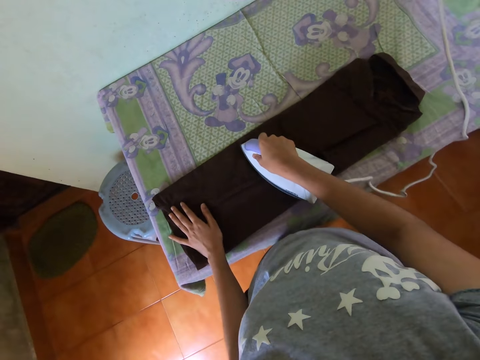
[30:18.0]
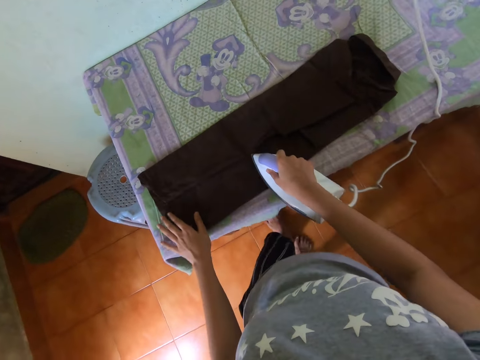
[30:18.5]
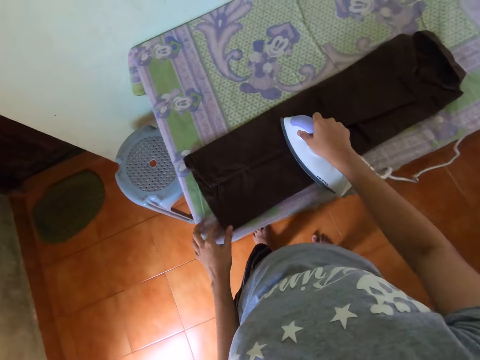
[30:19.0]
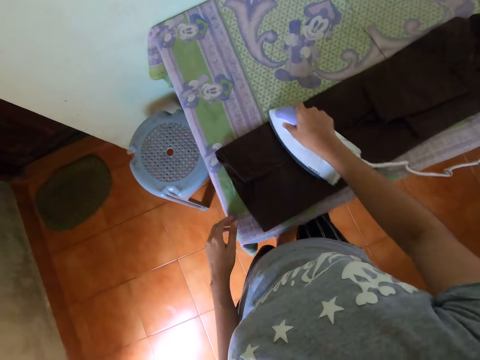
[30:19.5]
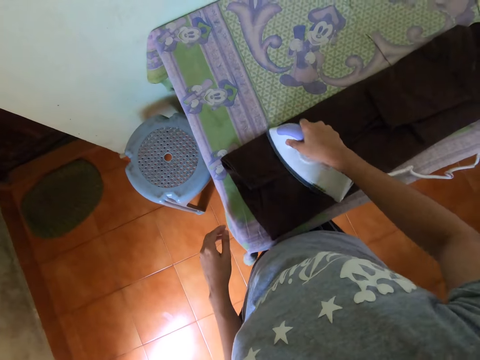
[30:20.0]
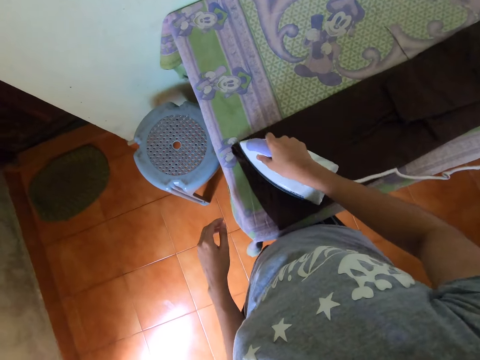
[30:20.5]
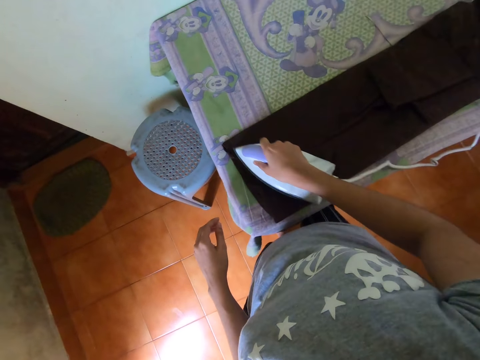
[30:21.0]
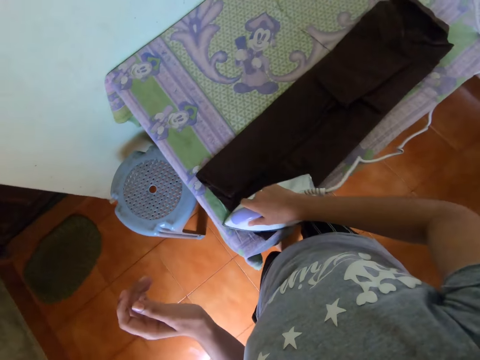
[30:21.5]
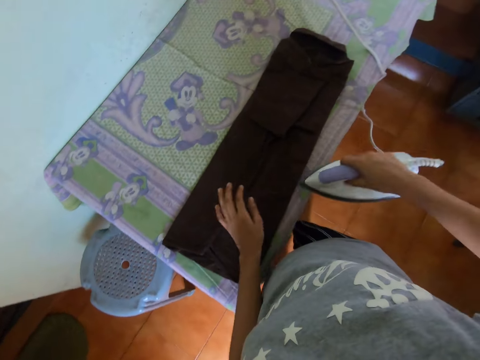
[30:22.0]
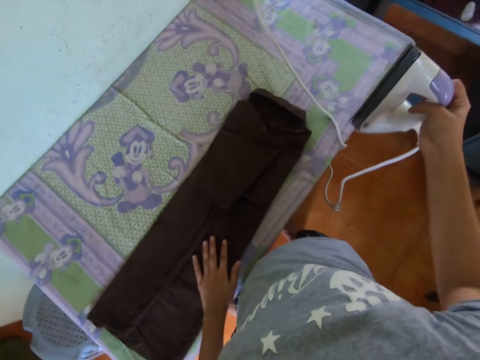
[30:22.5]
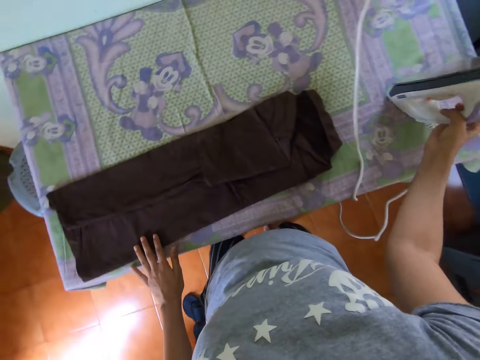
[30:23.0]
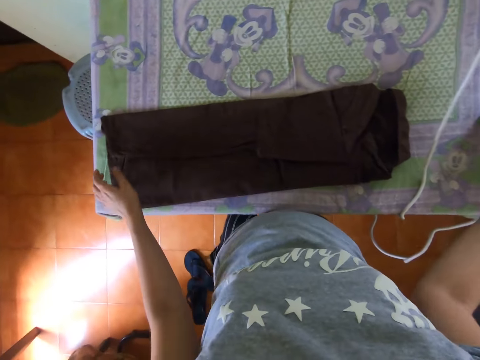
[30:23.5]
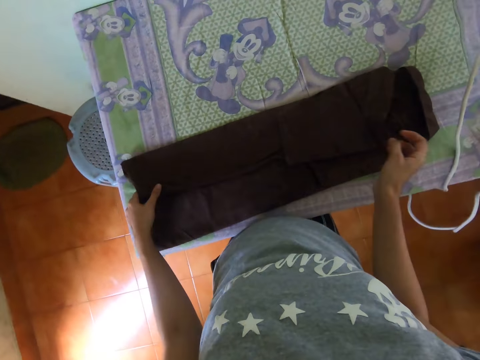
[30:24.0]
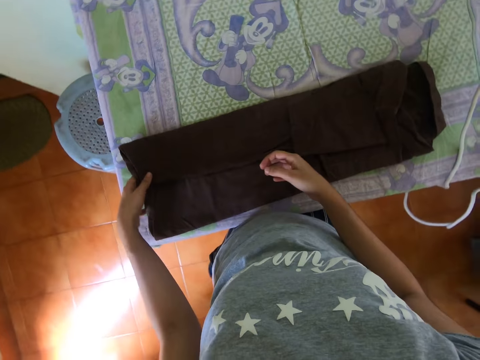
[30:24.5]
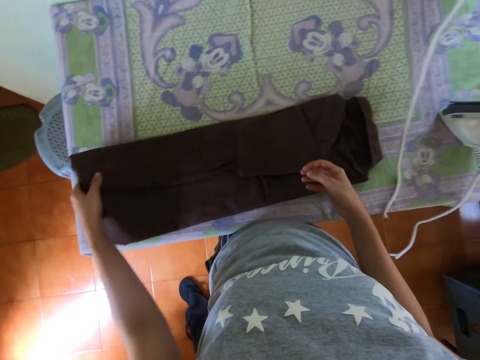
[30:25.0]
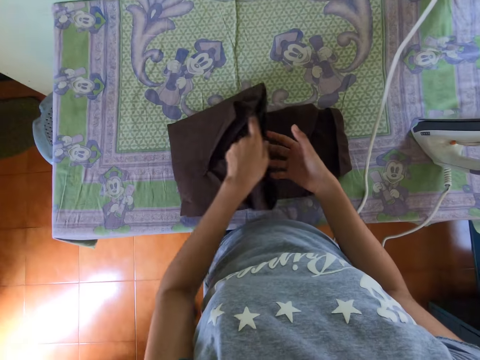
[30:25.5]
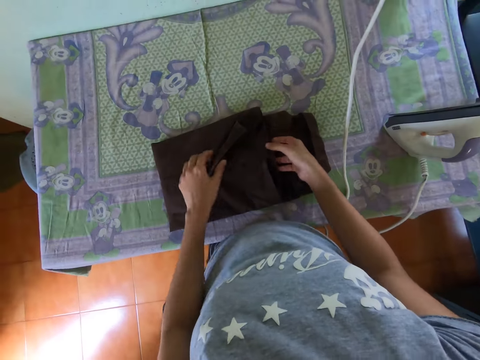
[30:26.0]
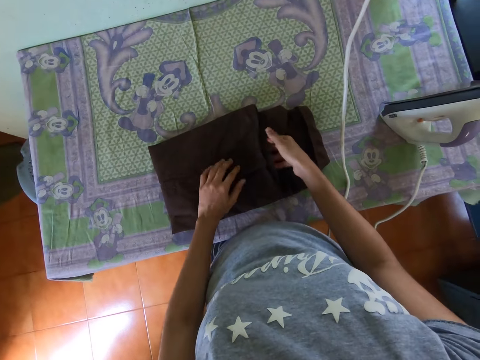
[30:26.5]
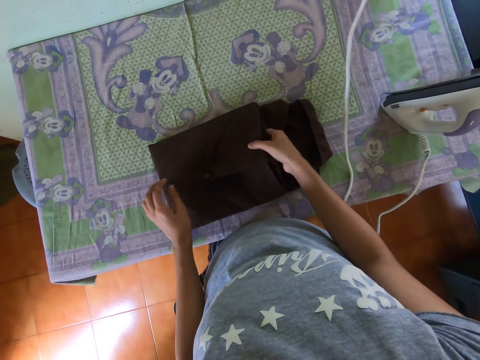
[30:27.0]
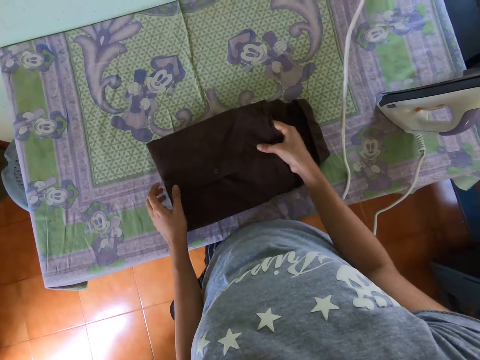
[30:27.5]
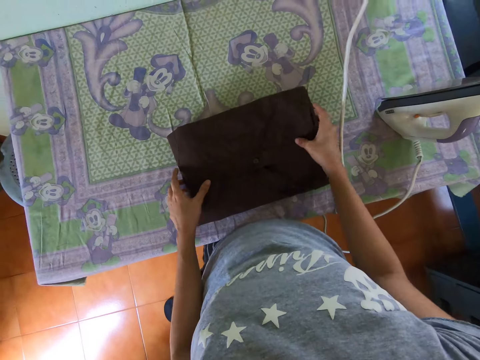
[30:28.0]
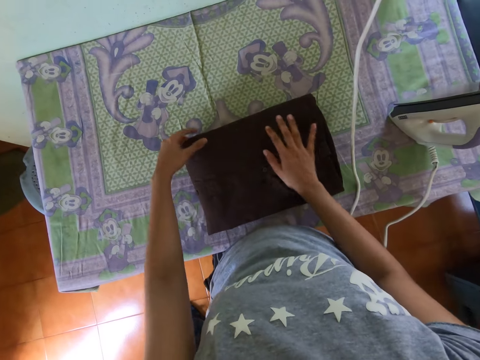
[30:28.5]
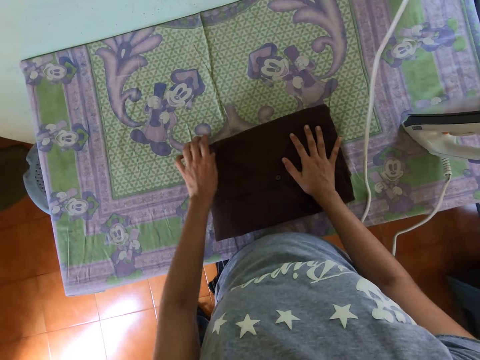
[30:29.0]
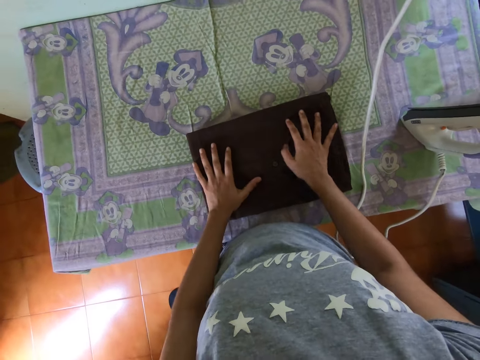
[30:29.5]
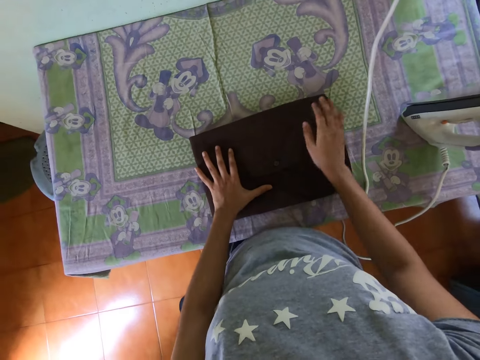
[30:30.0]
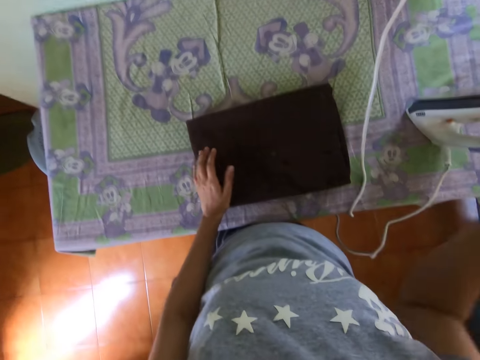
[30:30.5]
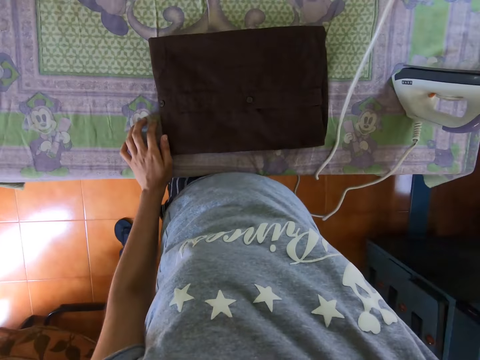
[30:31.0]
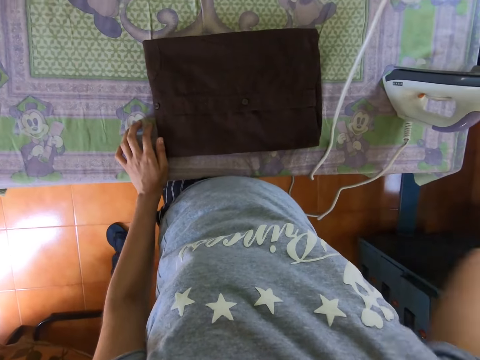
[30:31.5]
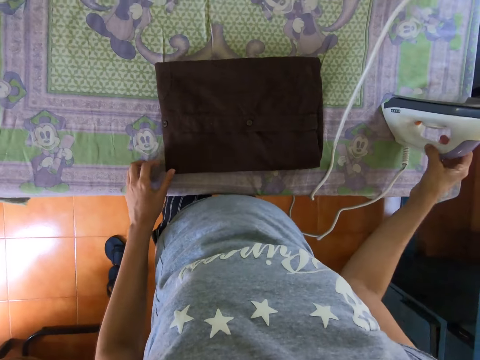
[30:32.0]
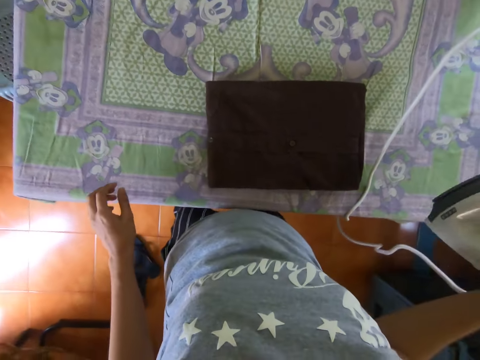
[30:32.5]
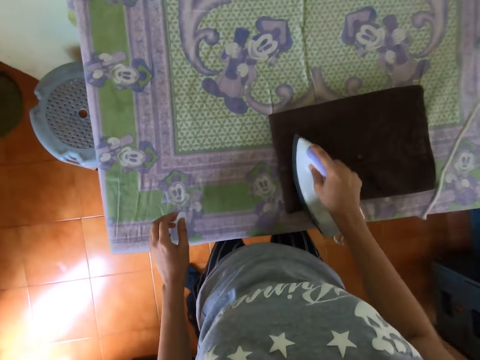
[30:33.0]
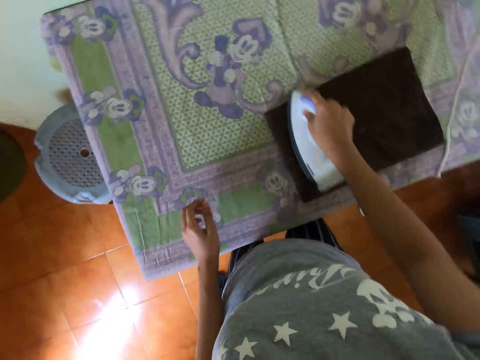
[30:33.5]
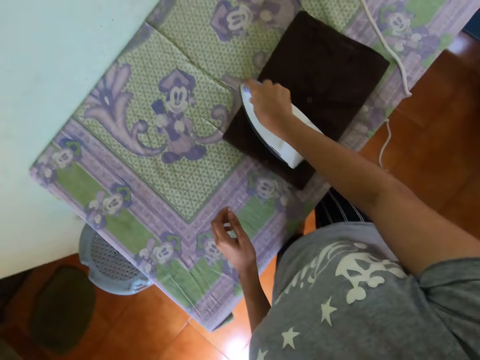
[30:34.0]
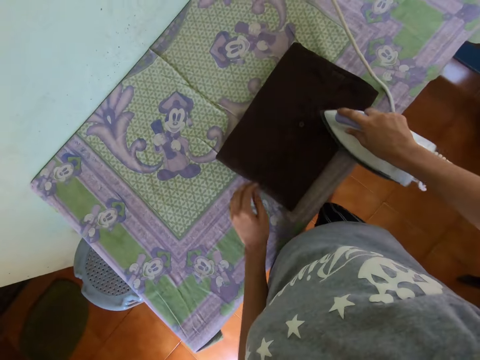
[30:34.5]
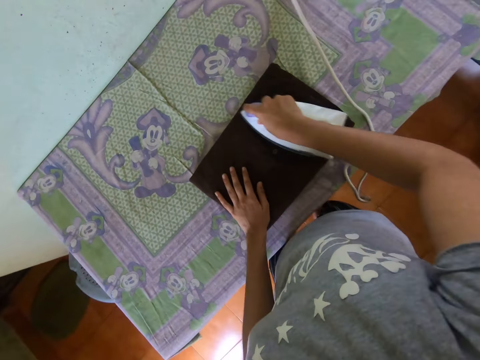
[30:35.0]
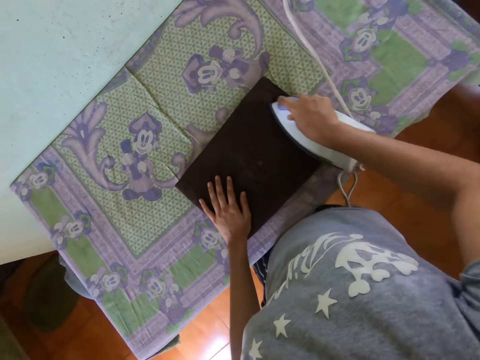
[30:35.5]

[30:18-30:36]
The camera wearer puts the iron box on the table. They fold the blouse on the table. They touch the blouse with both hands. They pick up the iron box with the right hand. They iron the blouse with the right hand.

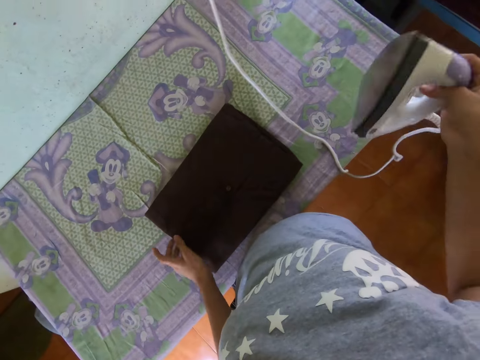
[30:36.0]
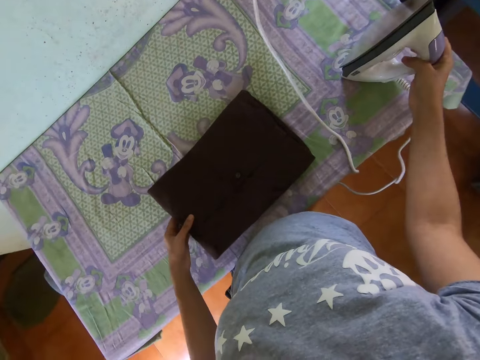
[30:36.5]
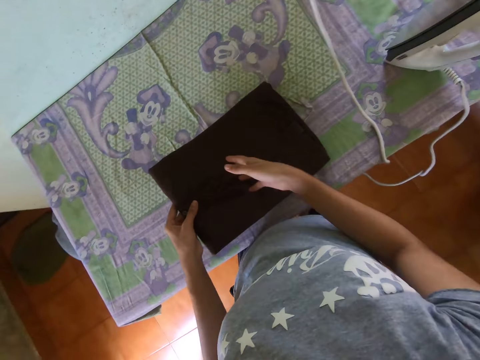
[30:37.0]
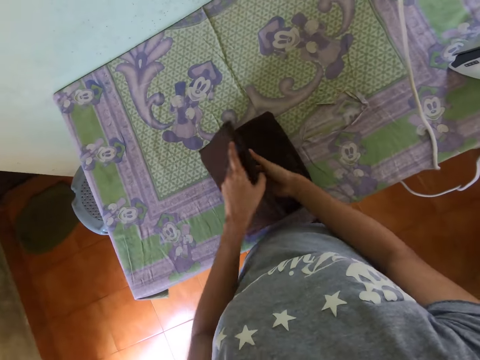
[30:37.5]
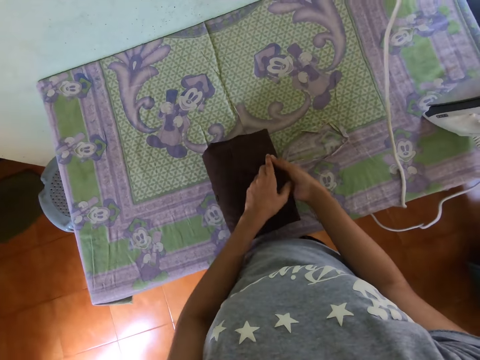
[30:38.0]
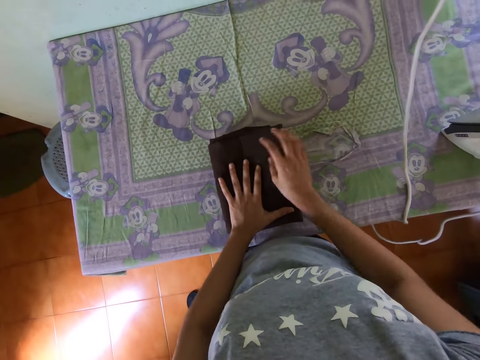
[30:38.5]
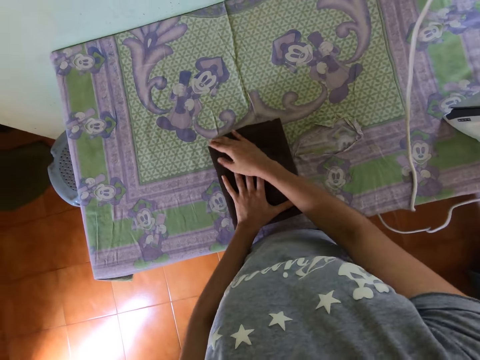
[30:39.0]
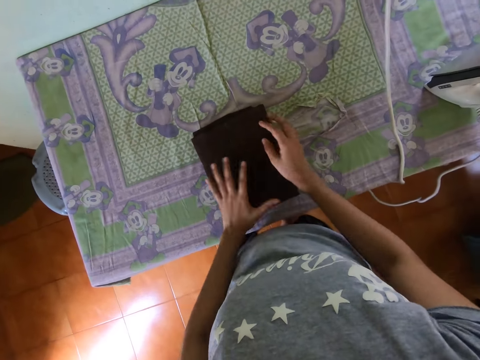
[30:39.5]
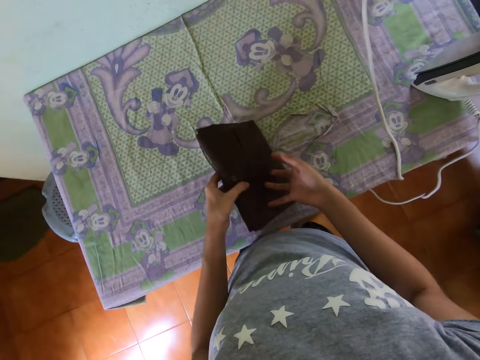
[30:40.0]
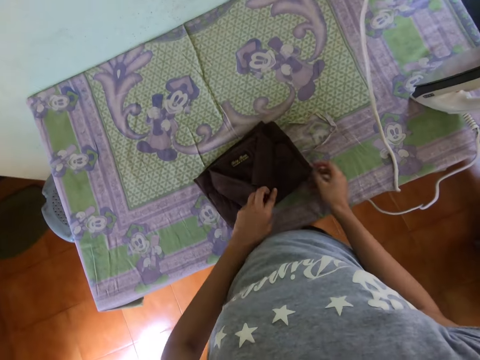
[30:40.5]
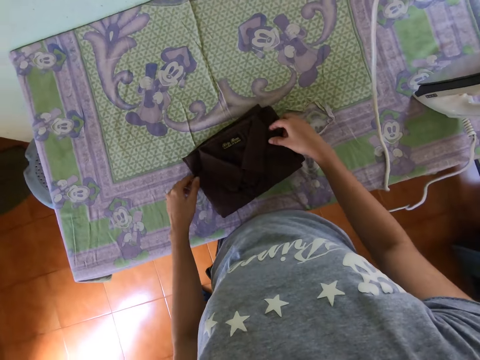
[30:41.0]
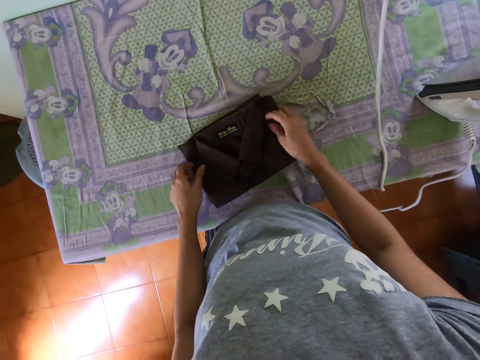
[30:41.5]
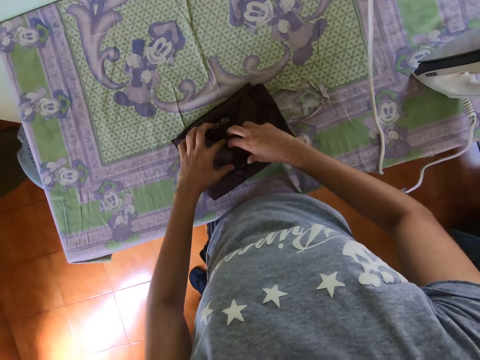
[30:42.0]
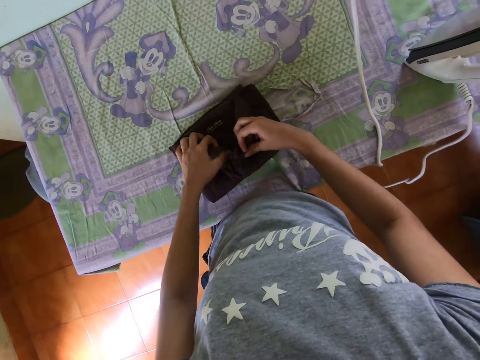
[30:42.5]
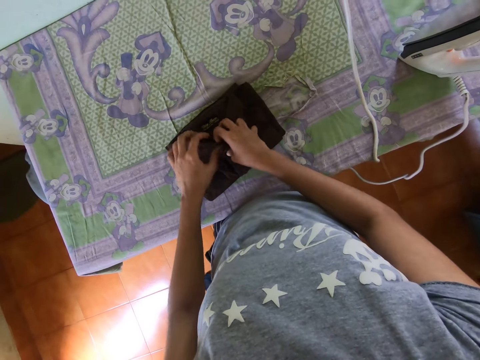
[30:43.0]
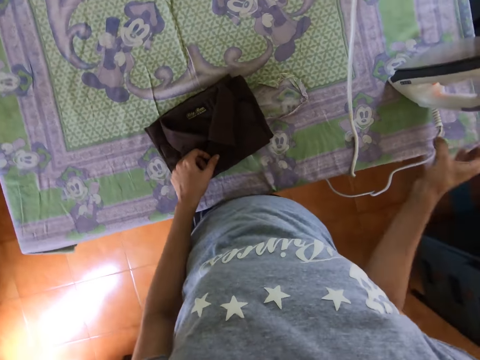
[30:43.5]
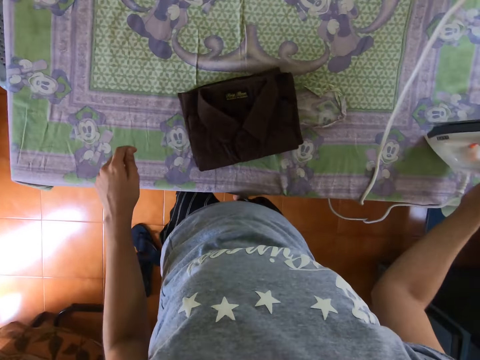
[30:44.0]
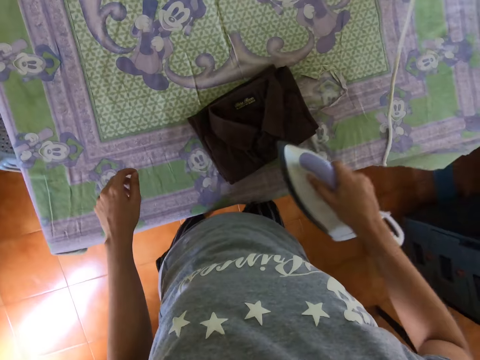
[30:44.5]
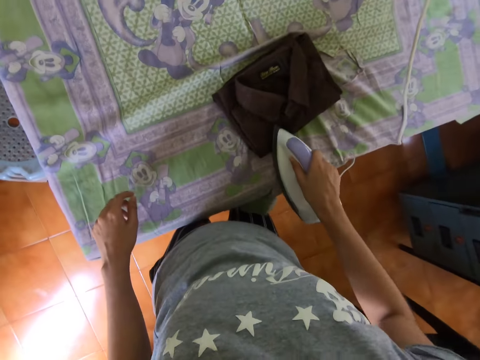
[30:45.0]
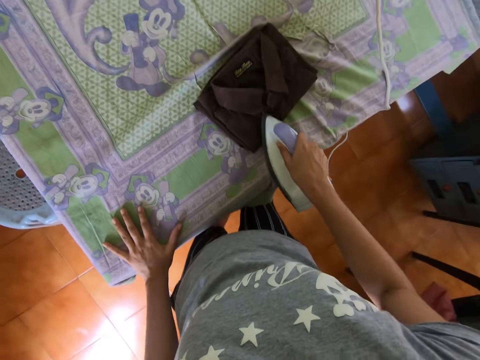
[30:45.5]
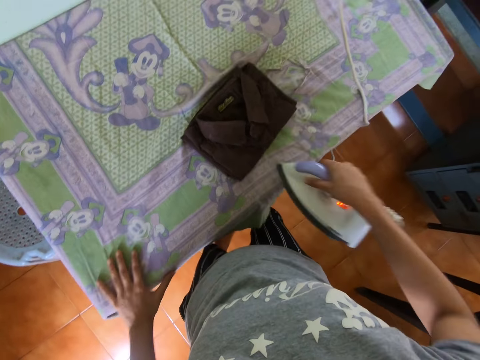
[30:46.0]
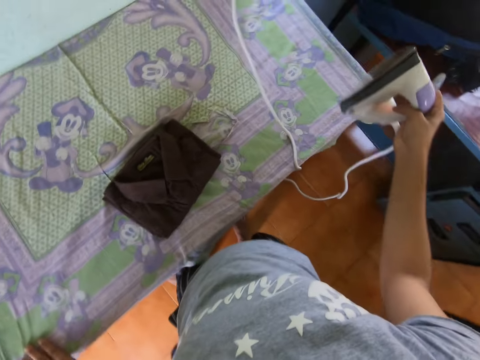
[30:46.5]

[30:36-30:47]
The camera wearer drops the iron box on the table. They fold the blouse on the table. They turn the blouse on the table. They touch the blouse with both hands. They pick up the iron box with the right hand. They iron the blouse with the right hand.
